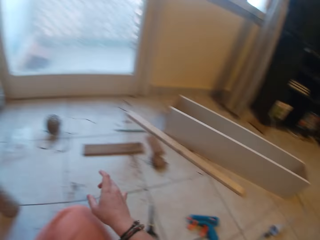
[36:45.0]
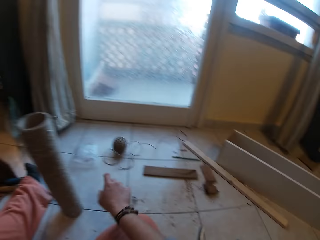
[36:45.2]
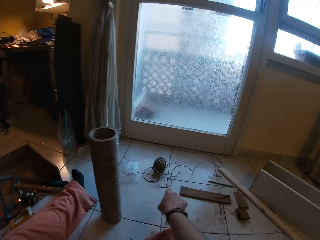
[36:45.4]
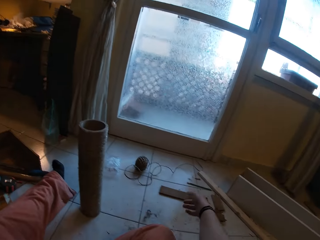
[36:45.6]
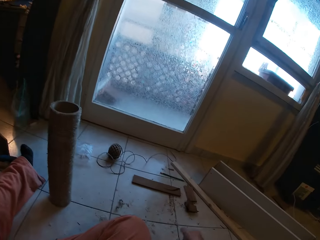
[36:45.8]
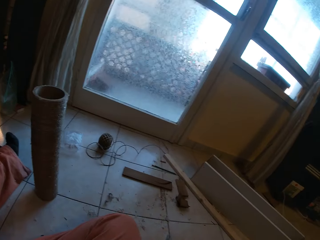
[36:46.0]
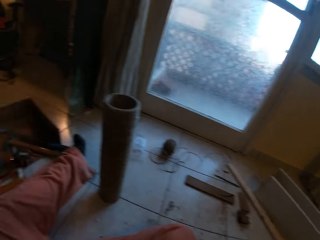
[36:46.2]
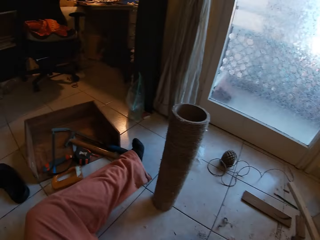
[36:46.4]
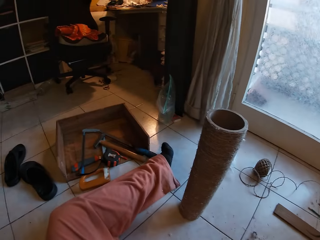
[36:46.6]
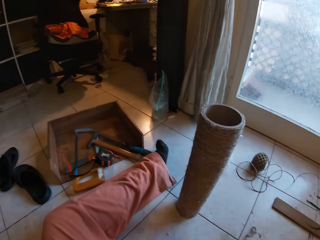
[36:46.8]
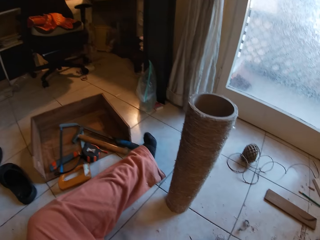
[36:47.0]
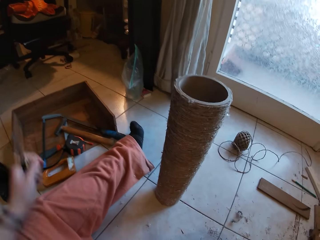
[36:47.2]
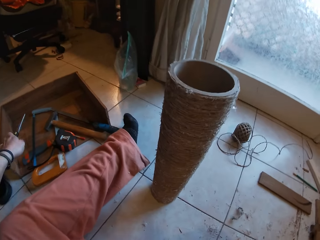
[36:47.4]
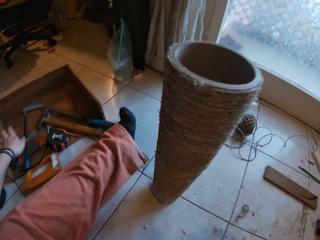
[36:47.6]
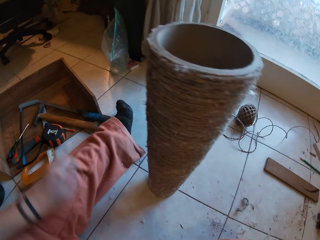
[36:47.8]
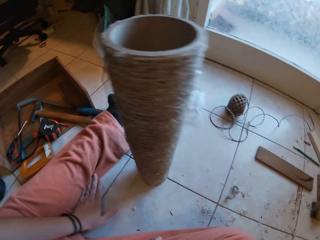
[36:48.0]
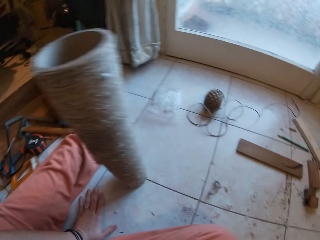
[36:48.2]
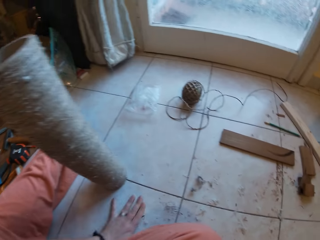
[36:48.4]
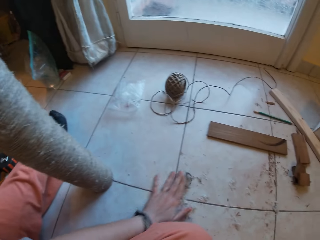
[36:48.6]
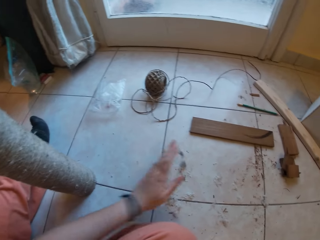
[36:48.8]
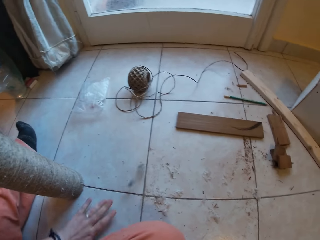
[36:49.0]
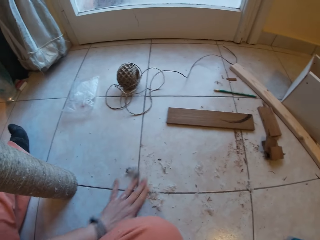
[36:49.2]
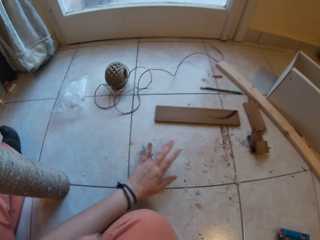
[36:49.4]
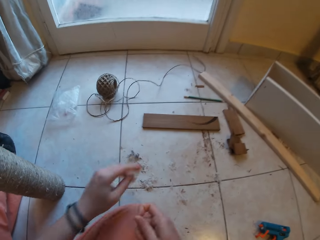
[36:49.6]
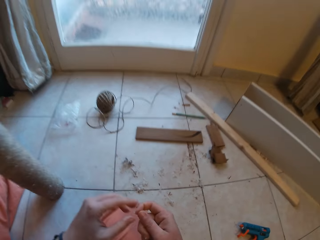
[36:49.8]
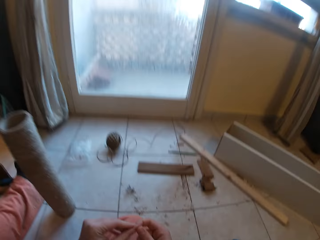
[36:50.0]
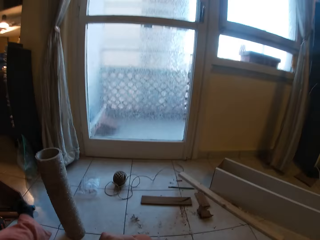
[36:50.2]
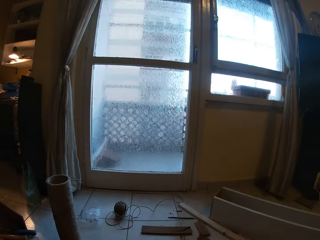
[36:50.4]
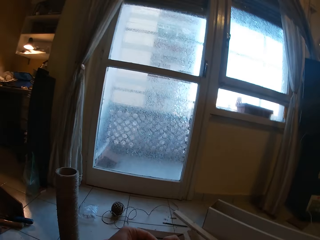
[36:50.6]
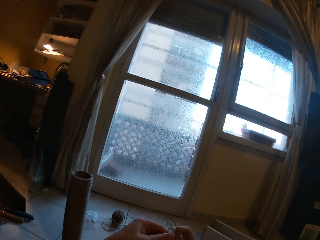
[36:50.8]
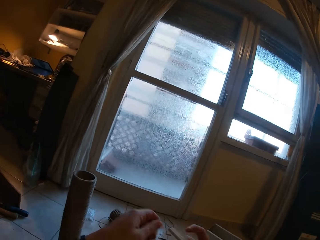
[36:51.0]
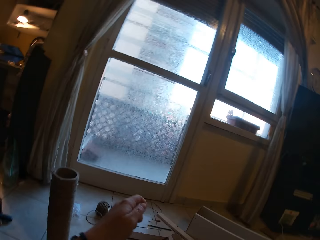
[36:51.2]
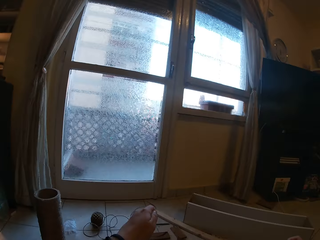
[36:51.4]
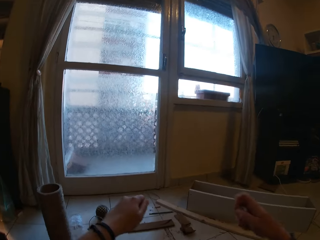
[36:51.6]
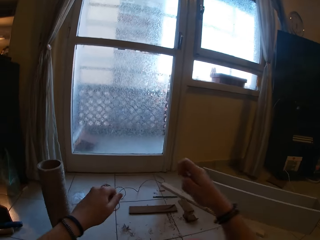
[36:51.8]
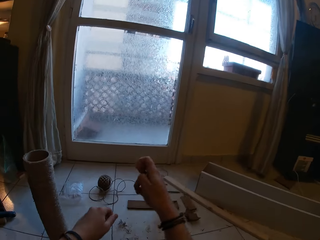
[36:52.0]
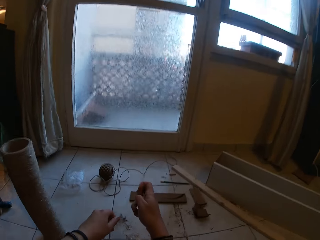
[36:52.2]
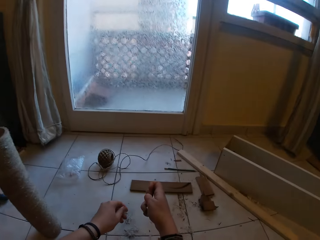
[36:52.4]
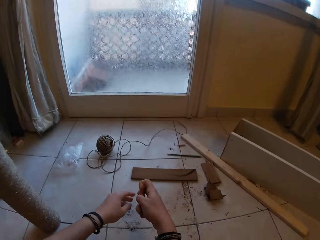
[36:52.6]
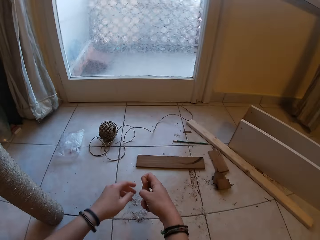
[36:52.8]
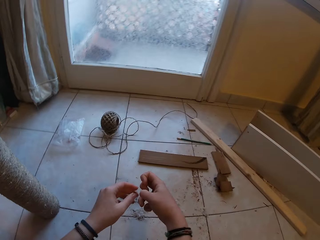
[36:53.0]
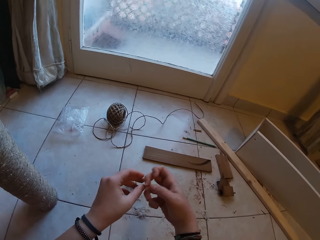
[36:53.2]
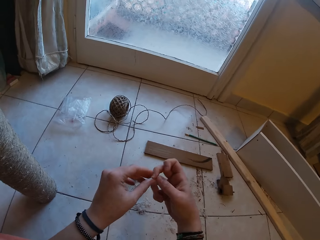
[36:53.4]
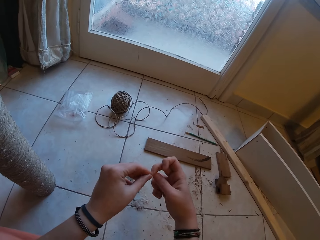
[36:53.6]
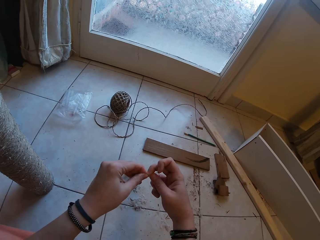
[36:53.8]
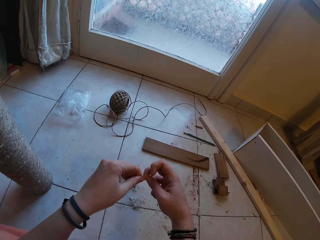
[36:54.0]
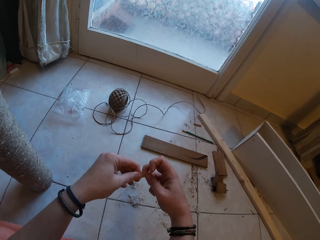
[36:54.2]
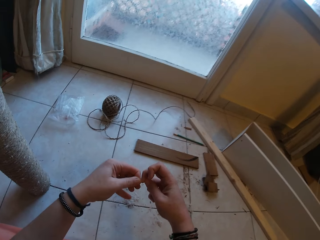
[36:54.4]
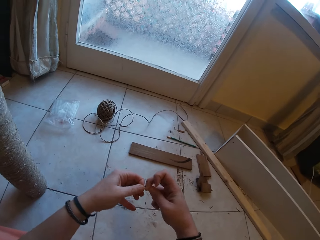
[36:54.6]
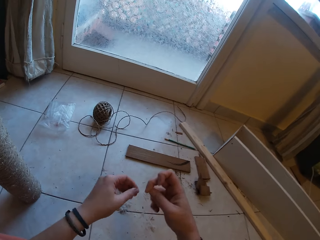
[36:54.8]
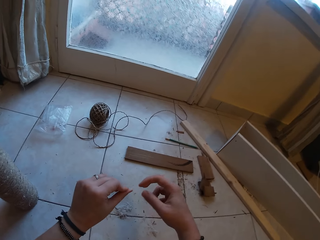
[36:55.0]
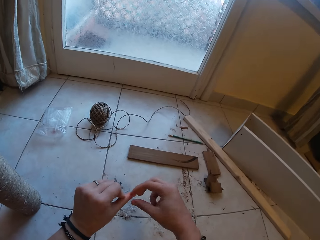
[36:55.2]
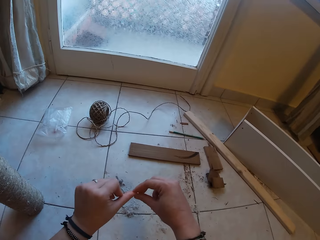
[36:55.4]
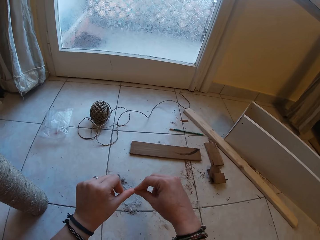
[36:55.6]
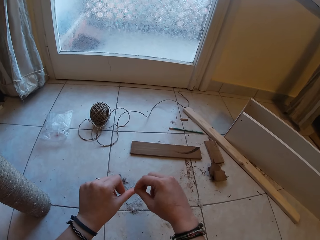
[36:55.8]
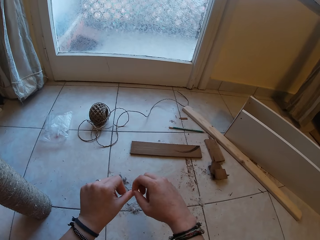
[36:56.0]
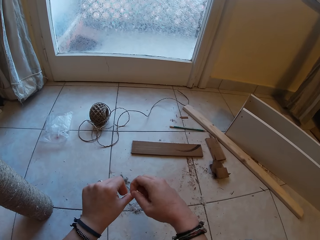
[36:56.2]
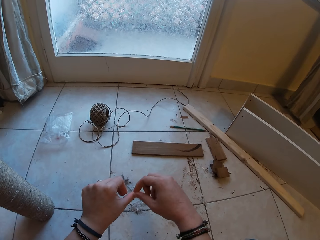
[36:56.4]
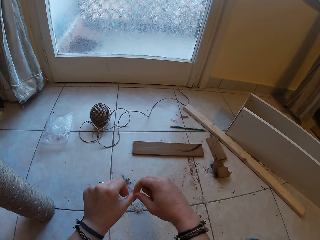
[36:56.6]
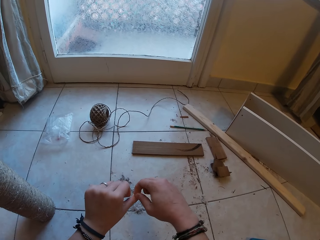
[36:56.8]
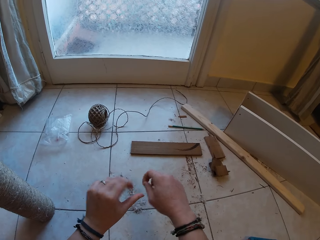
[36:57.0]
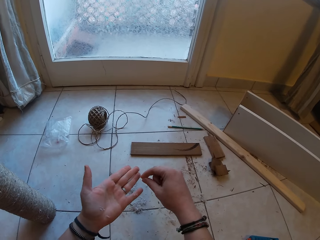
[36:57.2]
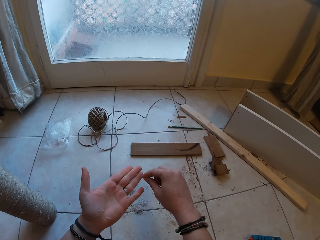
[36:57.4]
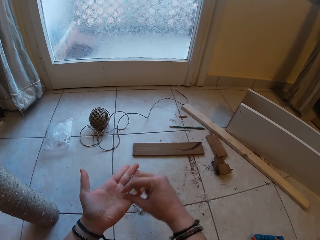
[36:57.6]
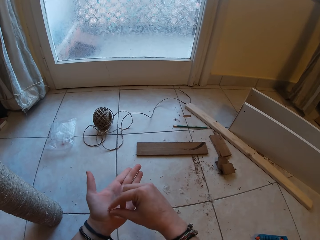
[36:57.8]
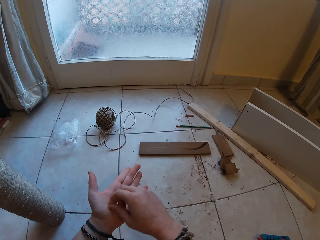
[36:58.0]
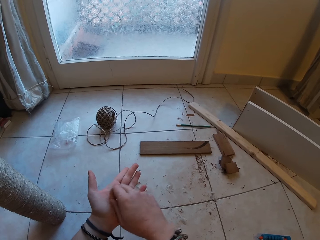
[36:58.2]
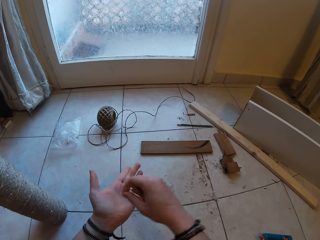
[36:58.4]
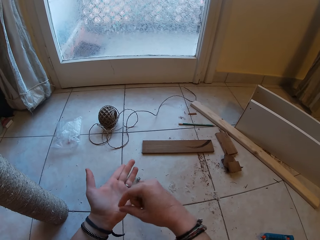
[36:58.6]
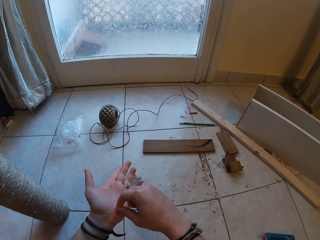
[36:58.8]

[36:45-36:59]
The camera wearer drops the pair of scissors in the toolbox with her left hand. They sweep dirt on the floor with her left hand. They wipe his hand on the floor. They remove glue from her right hand with her left hand. They drop the glue on the floor with her left hand. They look at his fingers. They remove glue from her left hand with her right hand.

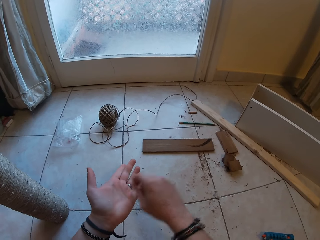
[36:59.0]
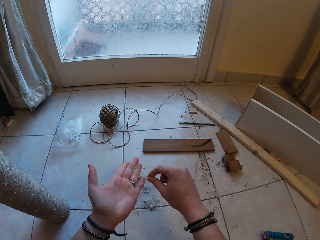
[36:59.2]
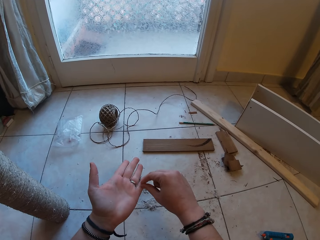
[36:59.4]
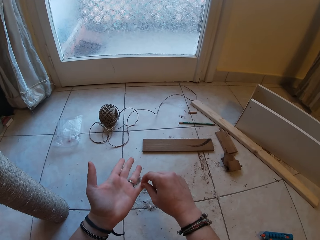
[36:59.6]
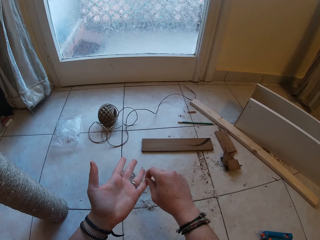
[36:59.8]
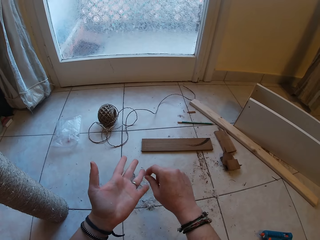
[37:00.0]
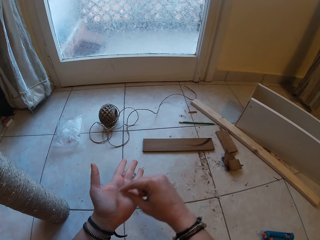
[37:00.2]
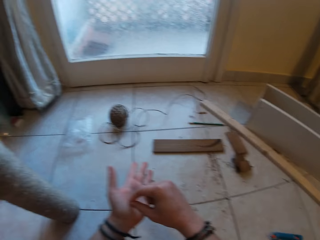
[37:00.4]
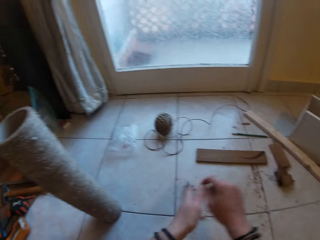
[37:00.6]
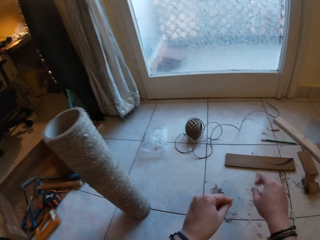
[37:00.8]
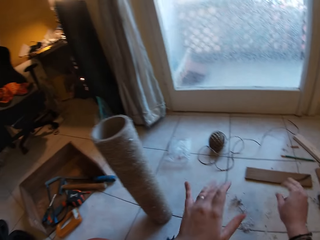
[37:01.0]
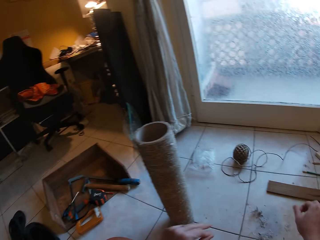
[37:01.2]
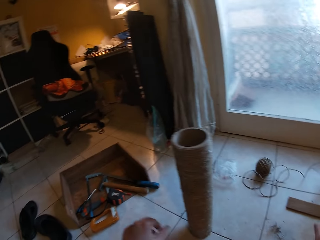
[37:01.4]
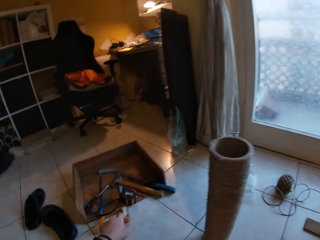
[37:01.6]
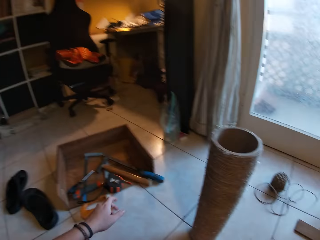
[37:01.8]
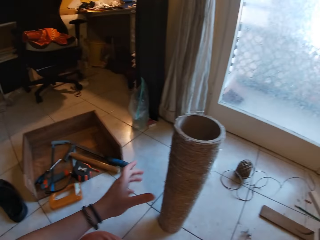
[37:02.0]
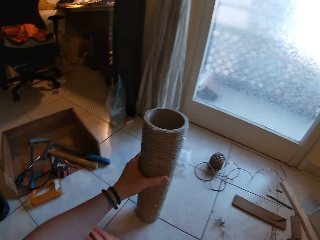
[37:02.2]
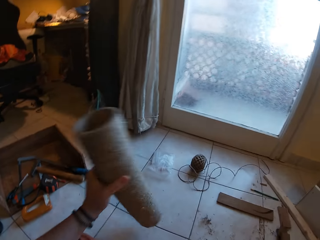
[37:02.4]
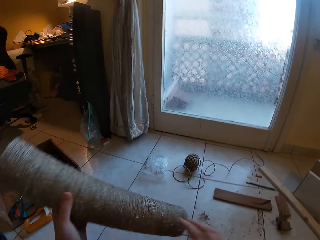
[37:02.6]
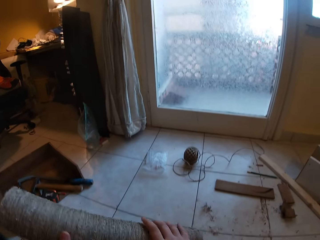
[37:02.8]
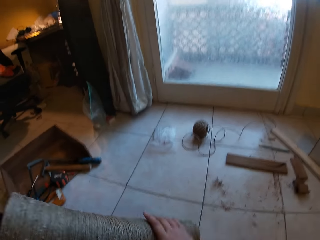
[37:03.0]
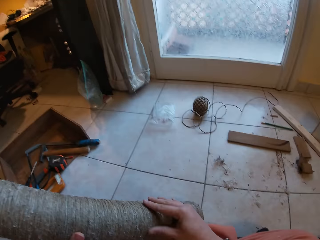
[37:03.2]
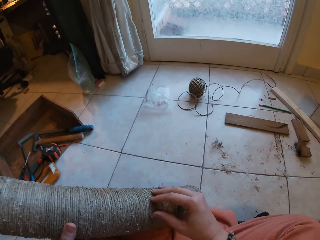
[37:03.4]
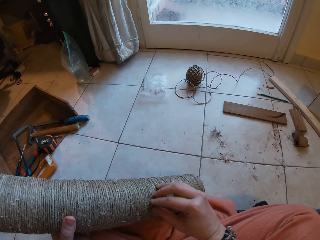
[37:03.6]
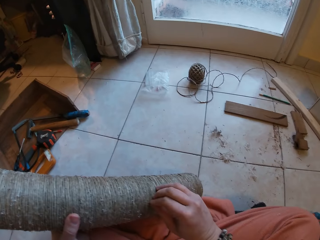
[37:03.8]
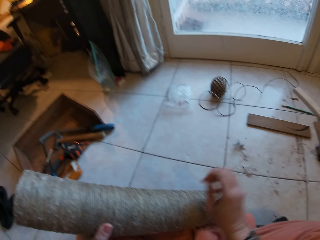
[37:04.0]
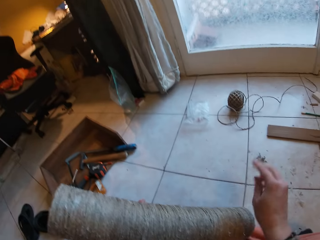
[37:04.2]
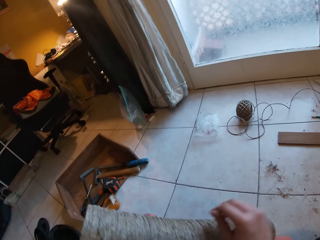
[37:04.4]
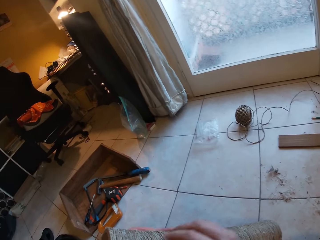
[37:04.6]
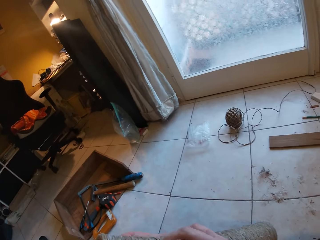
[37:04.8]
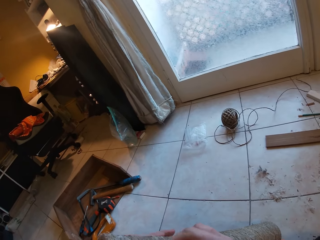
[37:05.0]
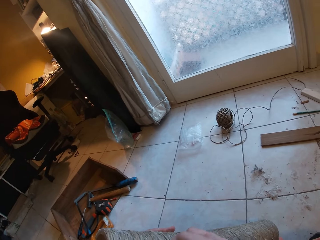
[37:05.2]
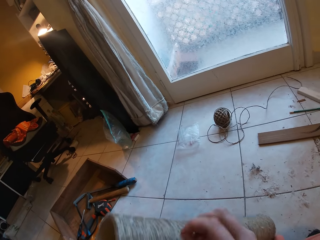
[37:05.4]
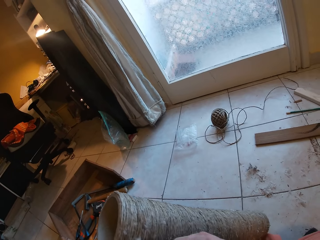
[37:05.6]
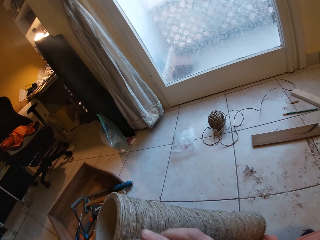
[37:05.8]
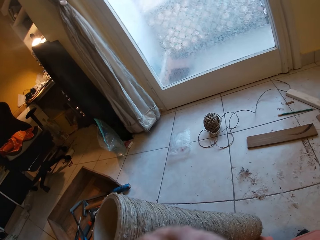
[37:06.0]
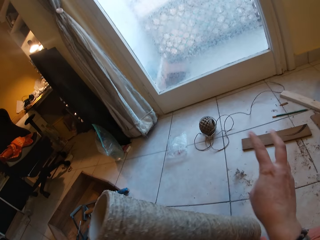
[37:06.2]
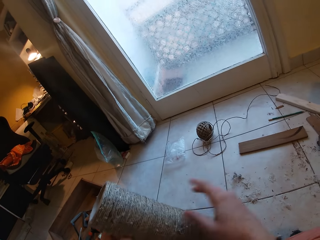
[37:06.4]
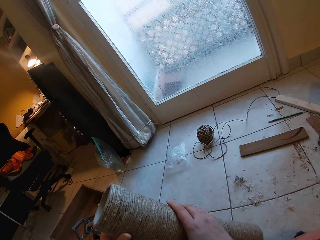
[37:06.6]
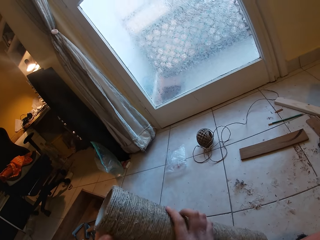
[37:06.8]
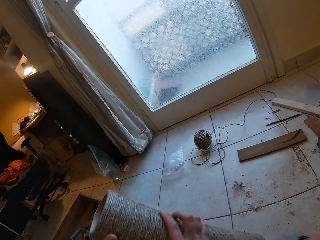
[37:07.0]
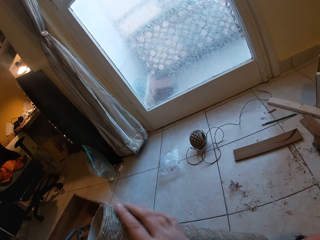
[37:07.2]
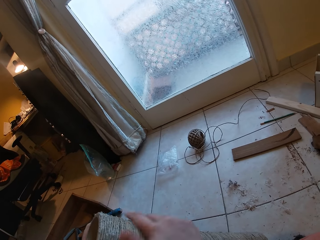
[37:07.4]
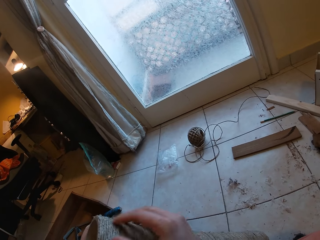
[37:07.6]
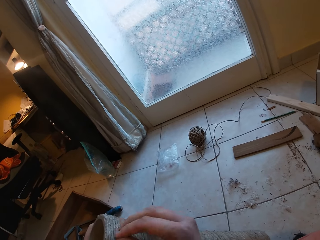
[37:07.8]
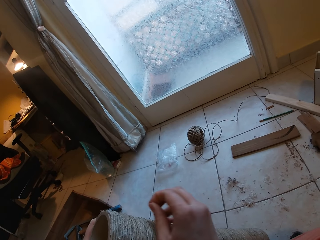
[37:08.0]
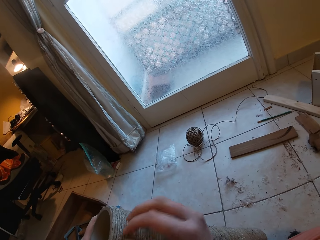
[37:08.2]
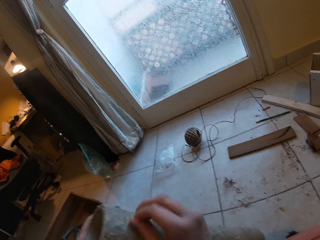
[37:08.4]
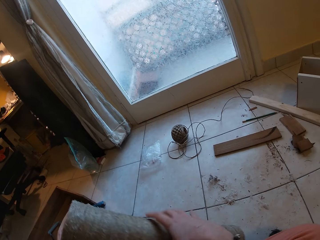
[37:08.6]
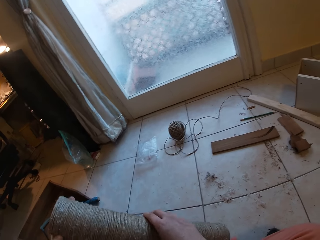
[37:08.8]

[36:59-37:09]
The camera wearer carries the craft from the floor with her right hand. She removes glue from the craft with her right hand.
